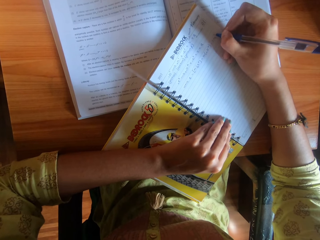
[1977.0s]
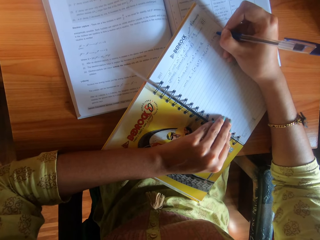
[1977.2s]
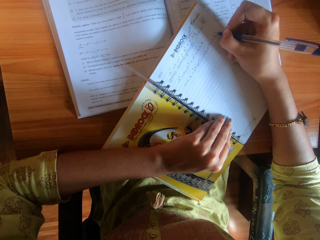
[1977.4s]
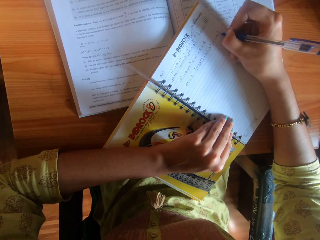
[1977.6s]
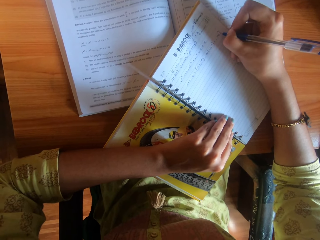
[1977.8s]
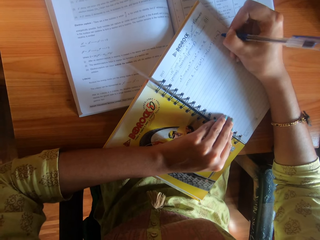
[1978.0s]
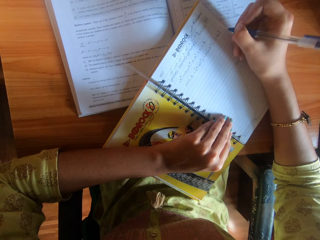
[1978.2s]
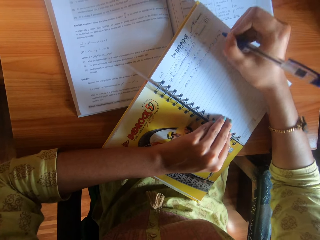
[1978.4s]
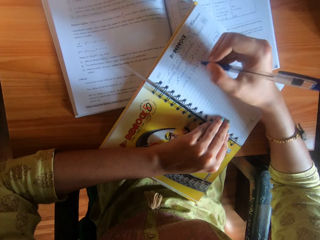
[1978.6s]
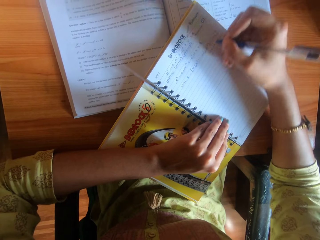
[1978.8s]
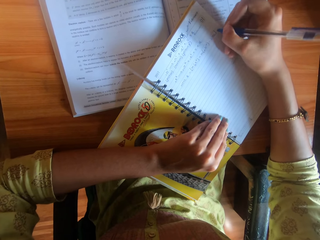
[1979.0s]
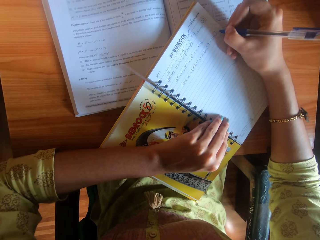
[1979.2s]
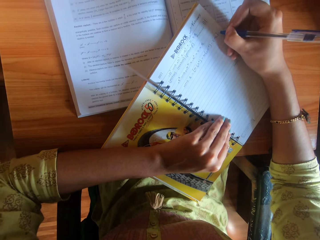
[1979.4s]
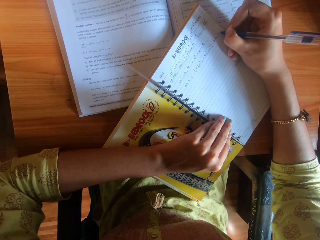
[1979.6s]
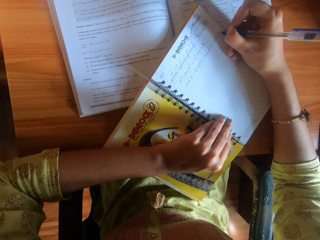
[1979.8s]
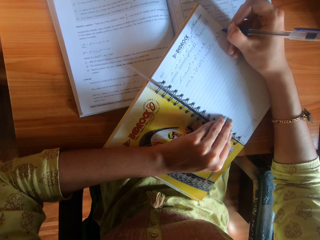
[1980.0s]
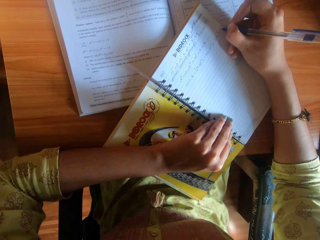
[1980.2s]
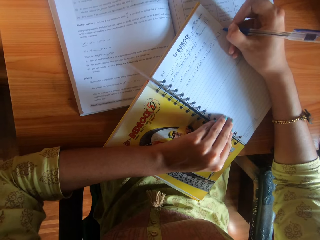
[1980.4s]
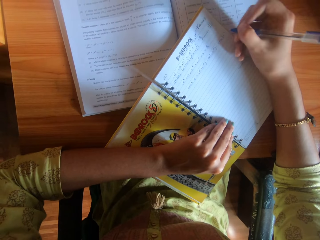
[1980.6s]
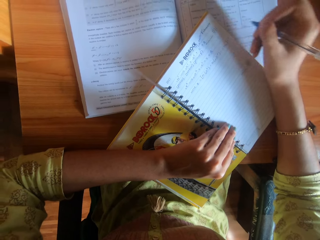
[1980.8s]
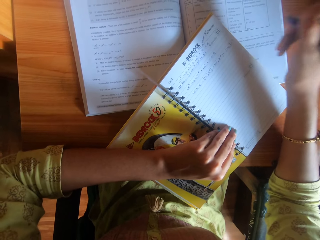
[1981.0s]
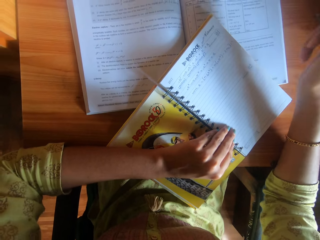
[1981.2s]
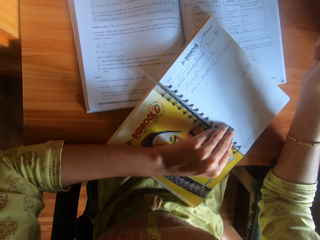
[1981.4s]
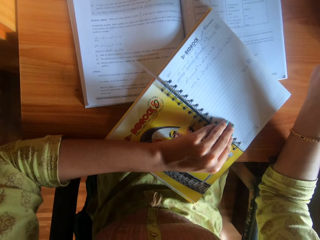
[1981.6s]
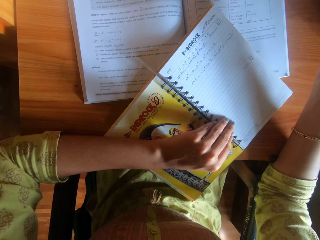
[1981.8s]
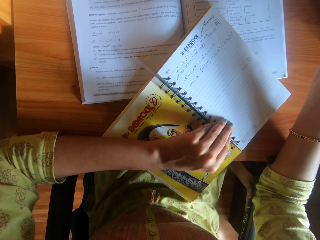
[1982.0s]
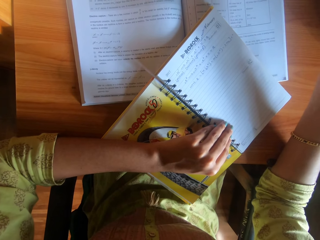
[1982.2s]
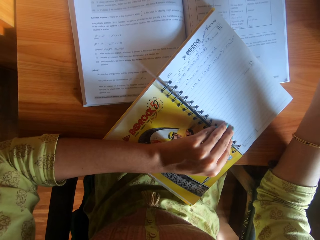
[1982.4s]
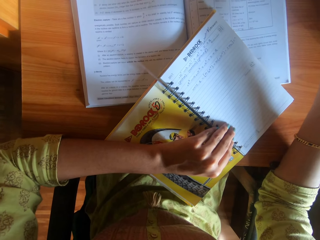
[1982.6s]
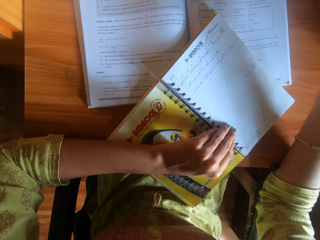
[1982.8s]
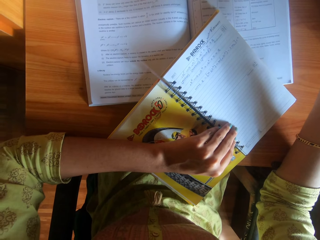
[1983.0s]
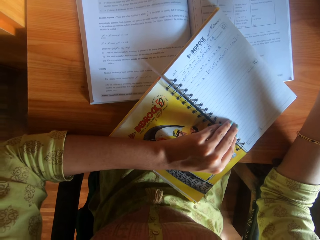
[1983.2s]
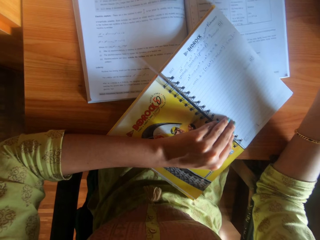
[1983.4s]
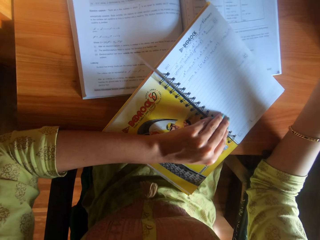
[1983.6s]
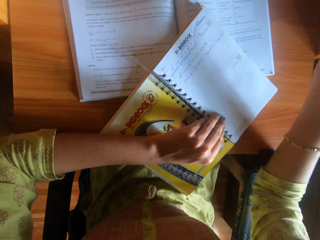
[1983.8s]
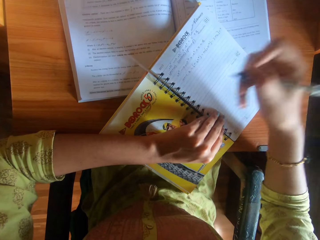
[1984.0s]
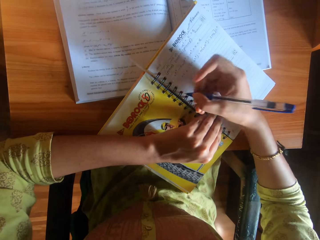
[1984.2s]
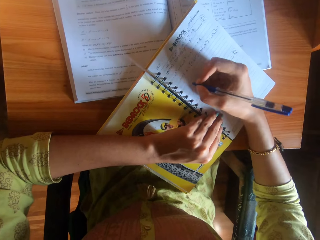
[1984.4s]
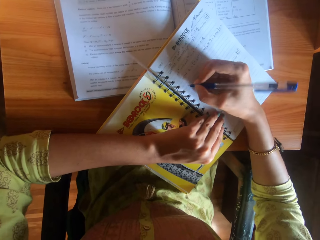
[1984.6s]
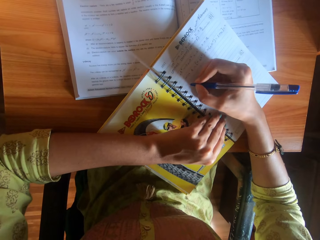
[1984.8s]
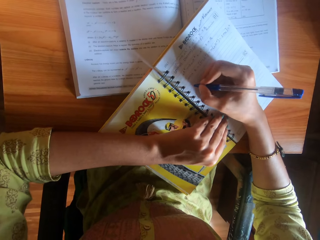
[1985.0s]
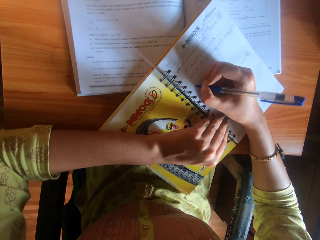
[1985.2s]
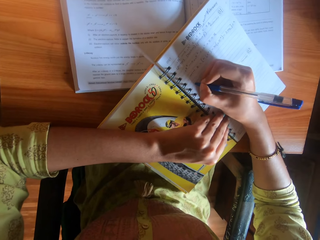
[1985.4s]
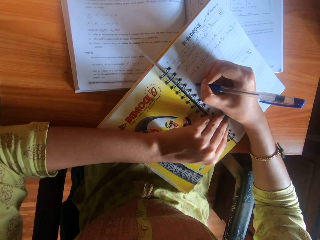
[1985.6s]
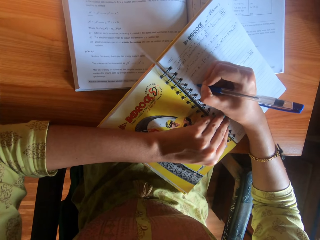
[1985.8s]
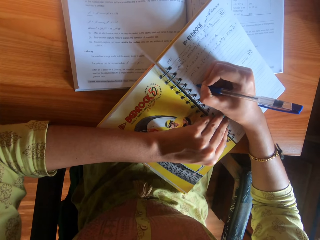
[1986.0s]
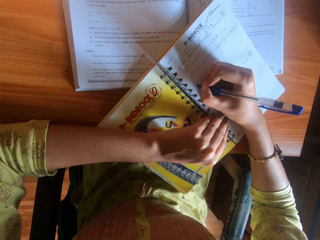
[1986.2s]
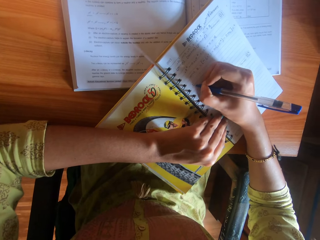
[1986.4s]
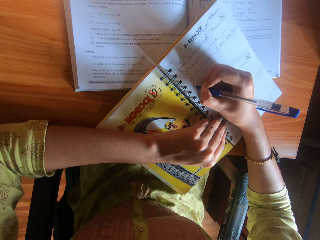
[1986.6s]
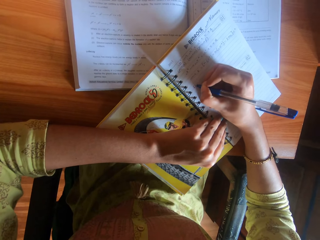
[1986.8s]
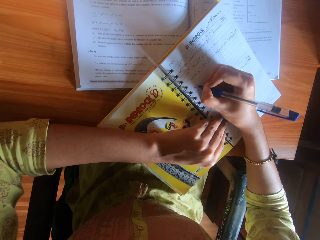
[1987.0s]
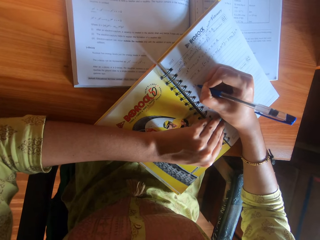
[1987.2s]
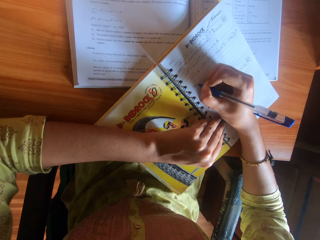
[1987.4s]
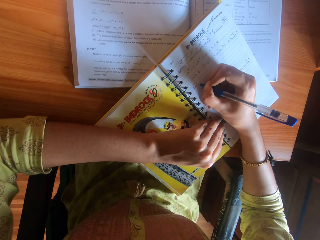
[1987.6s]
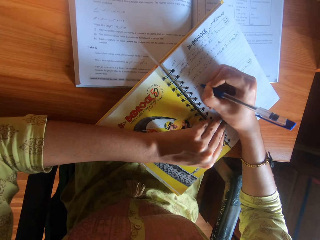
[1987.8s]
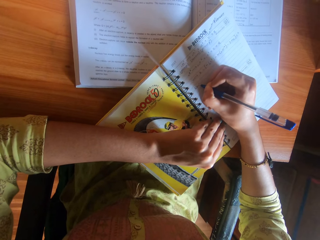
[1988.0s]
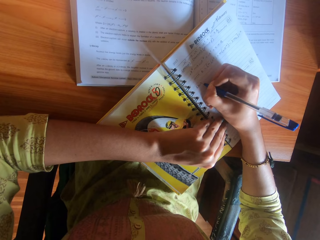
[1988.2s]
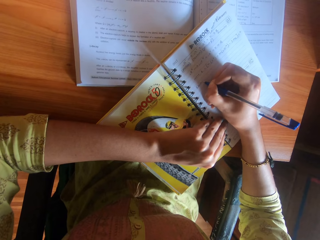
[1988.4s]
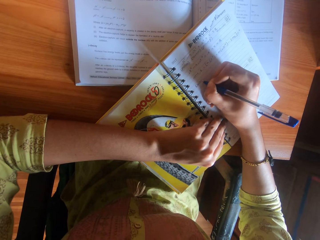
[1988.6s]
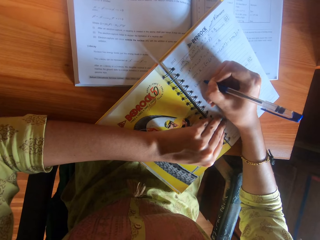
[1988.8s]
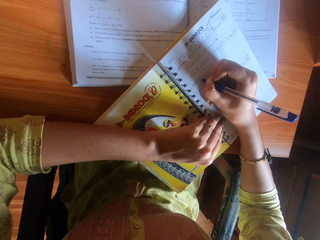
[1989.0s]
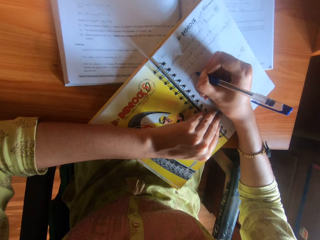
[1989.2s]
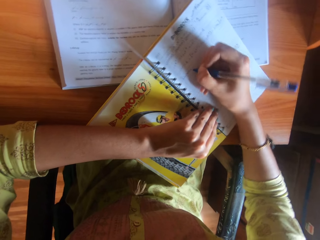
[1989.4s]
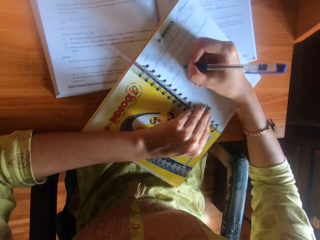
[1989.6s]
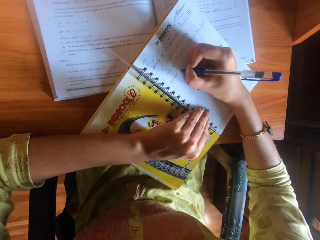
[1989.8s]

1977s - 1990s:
The camera wearer lifts up her right hand from the book. She stops to write. She writes on the book with the pen in her right hand.

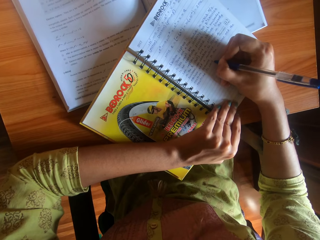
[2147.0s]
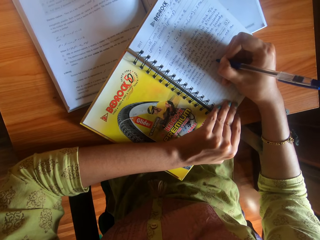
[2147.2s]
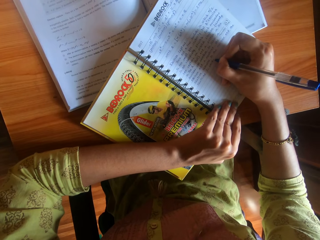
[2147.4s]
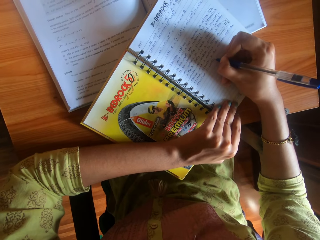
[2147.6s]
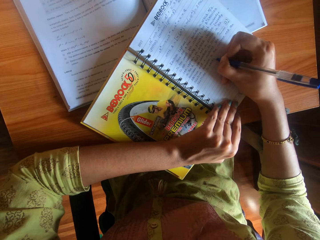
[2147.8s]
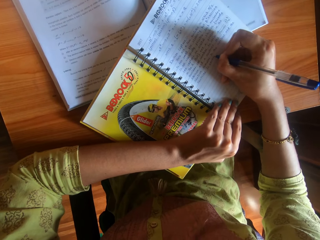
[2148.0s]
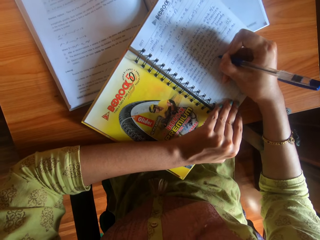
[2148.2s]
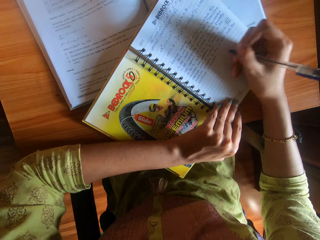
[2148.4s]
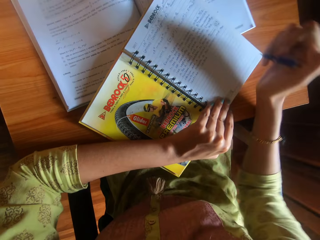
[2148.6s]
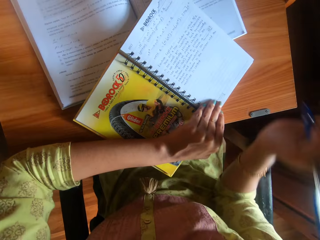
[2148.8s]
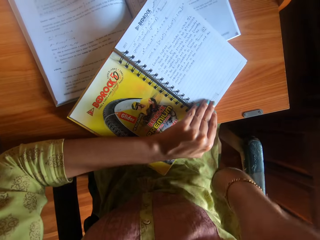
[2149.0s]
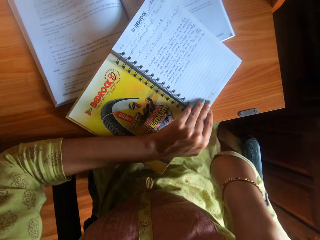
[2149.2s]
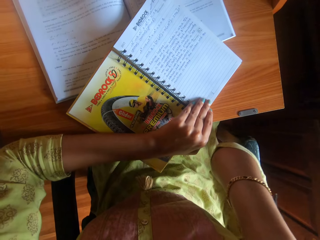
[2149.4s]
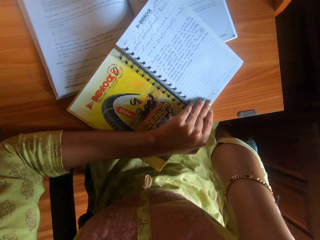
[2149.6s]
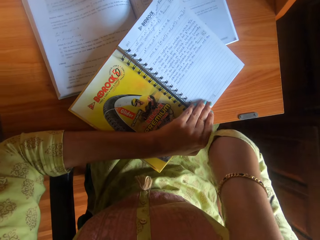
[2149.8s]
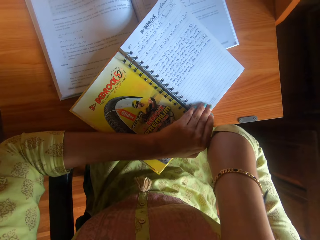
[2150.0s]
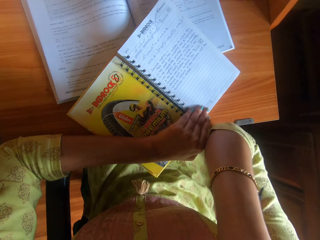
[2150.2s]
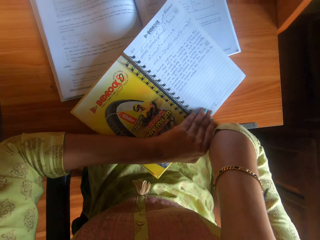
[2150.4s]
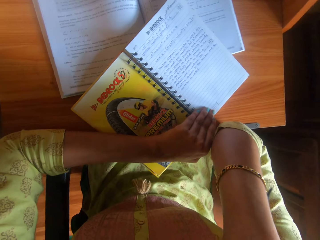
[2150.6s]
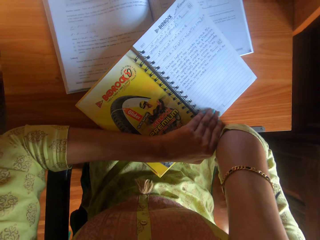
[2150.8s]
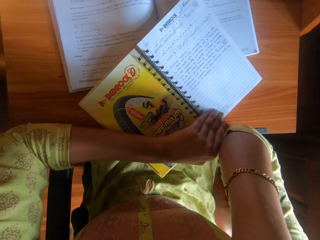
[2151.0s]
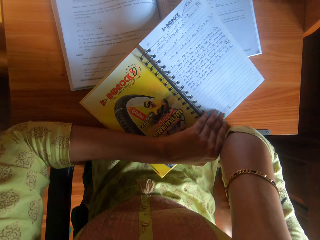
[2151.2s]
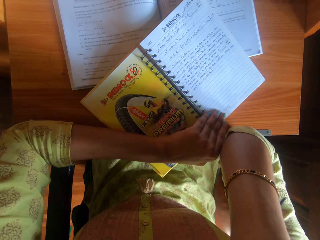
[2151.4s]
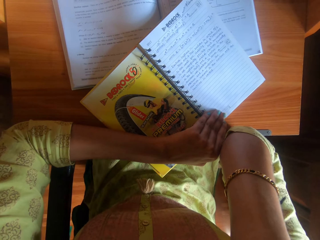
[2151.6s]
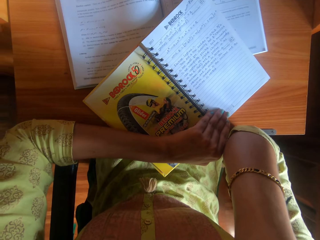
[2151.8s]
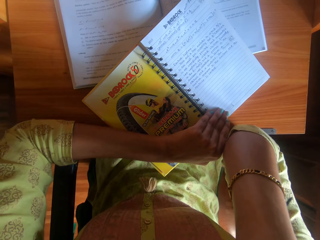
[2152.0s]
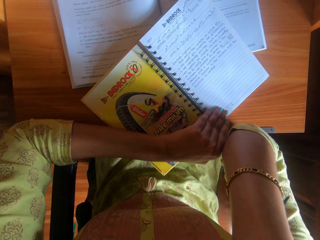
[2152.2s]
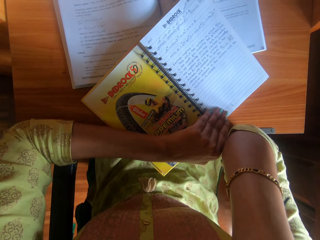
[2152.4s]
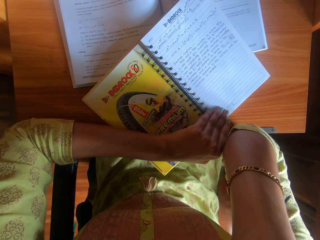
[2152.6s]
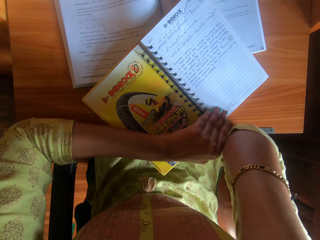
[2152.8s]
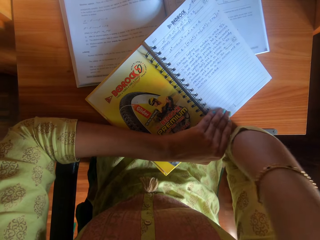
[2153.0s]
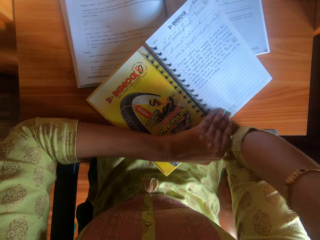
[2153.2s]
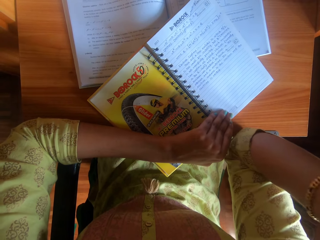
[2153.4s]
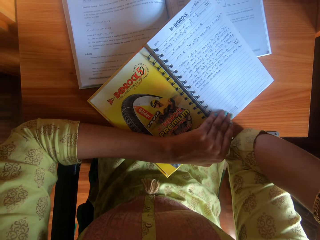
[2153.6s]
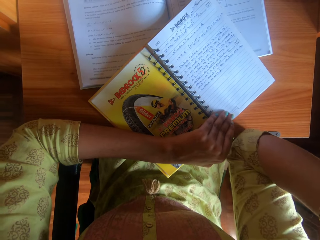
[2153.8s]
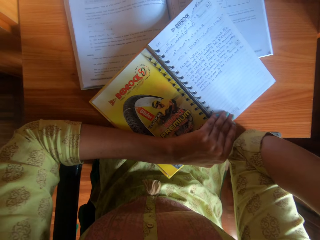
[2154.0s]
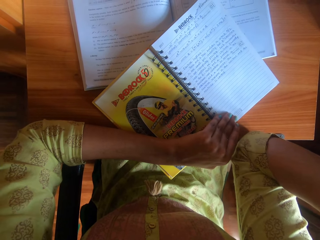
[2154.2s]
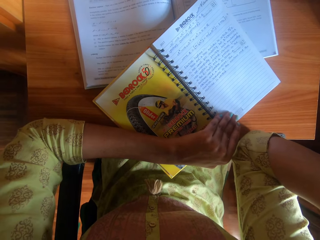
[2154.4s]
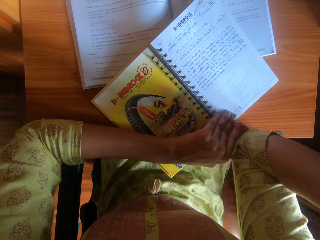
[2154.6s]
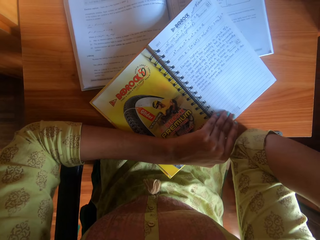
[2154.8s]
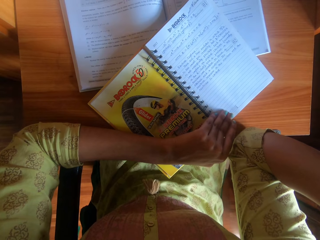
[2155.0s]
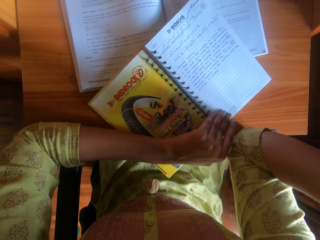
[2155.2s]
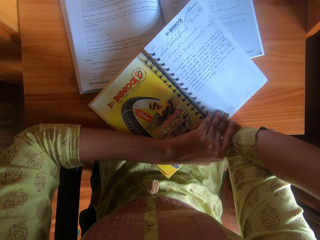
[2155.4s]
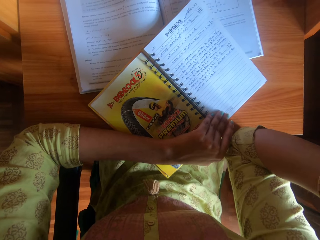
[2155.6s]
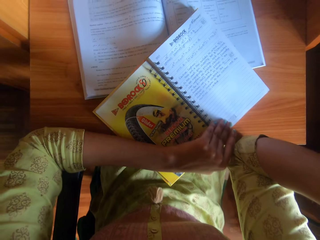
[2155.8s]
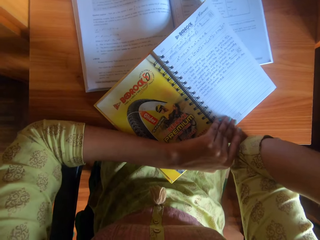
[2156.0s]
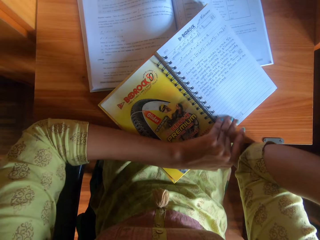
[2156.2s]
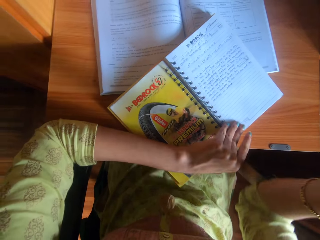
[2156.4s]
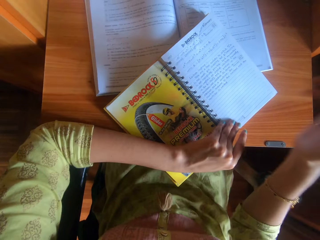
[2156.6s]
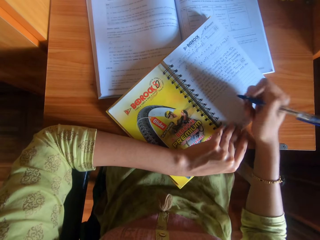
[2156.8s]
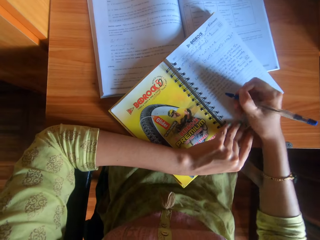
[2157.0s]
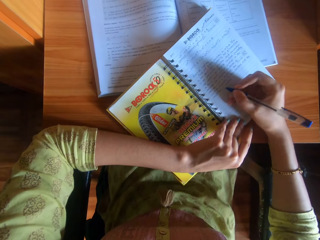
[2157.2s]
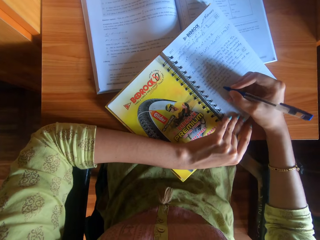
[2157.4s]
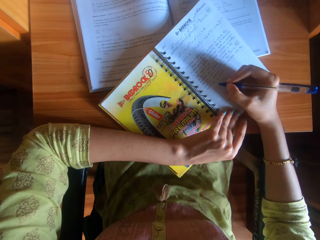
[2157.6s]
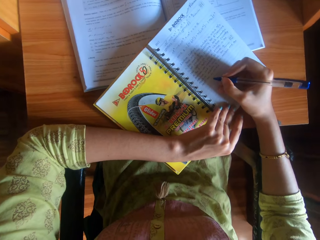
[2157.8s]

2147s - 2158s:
The camera wearer lifts up her right hand from the book. She stops to write. She places her right elbow on the table. She writes on the book with the pen in her right hand.
